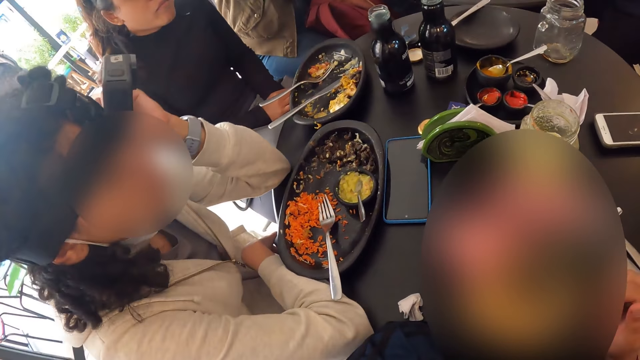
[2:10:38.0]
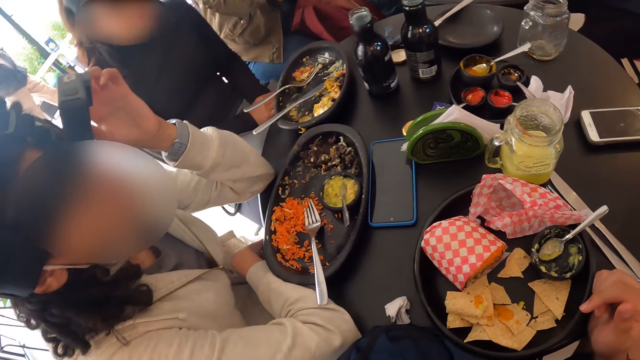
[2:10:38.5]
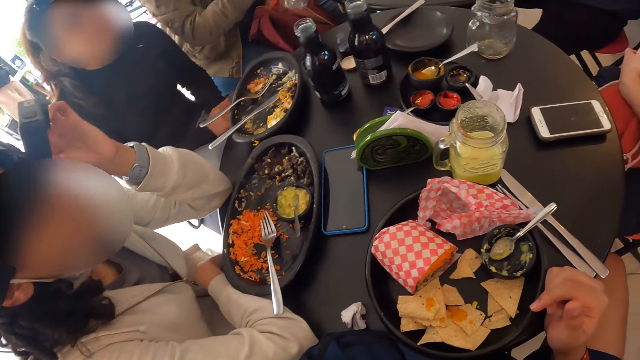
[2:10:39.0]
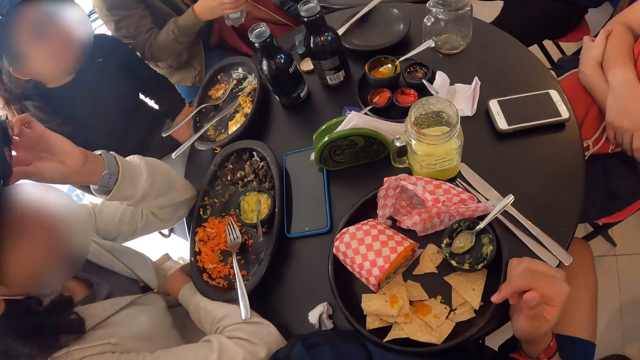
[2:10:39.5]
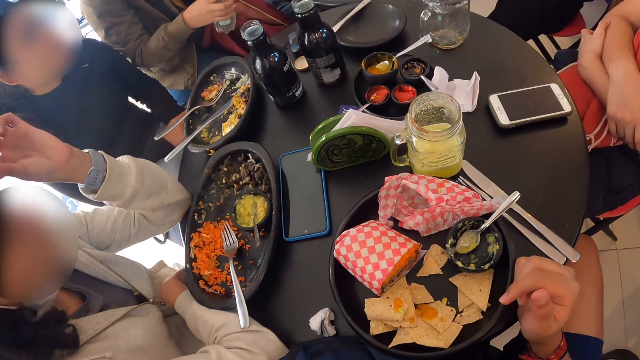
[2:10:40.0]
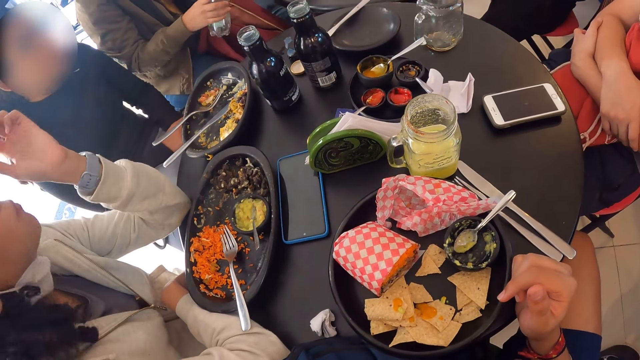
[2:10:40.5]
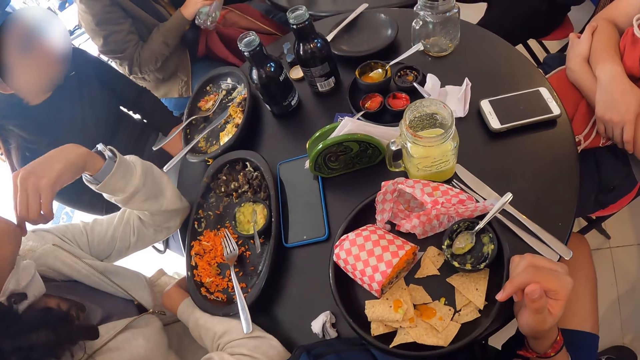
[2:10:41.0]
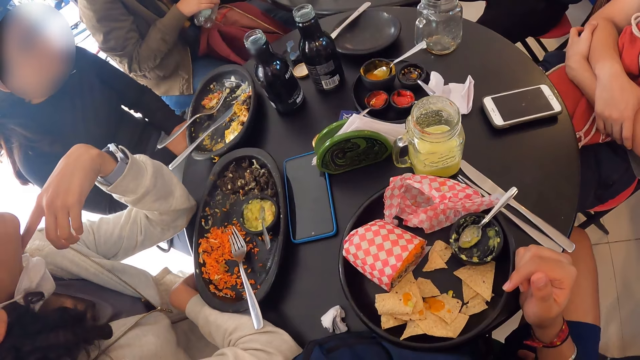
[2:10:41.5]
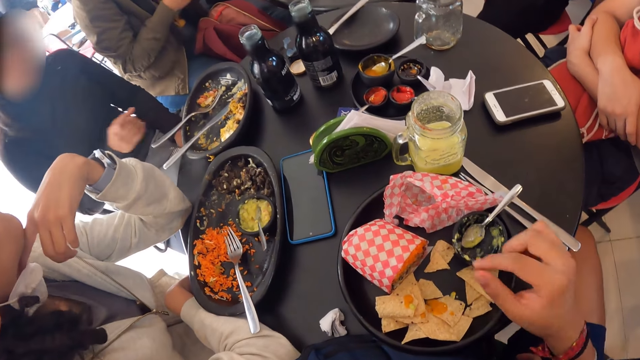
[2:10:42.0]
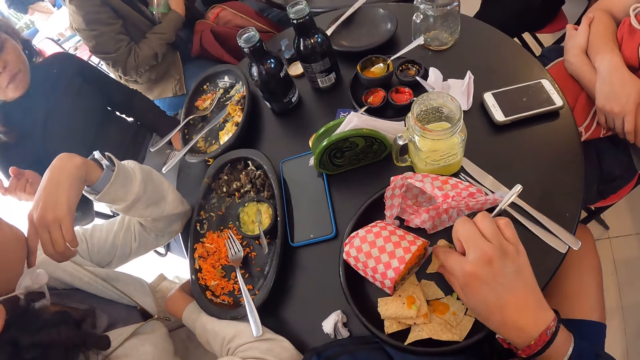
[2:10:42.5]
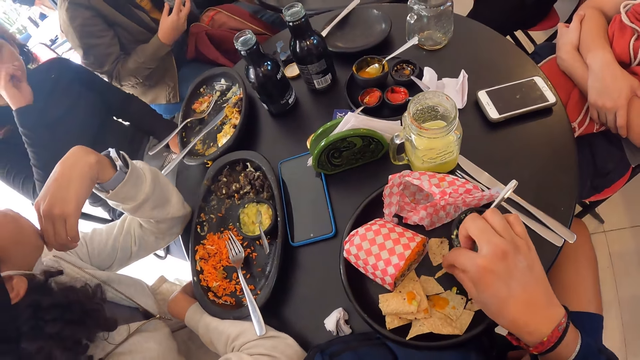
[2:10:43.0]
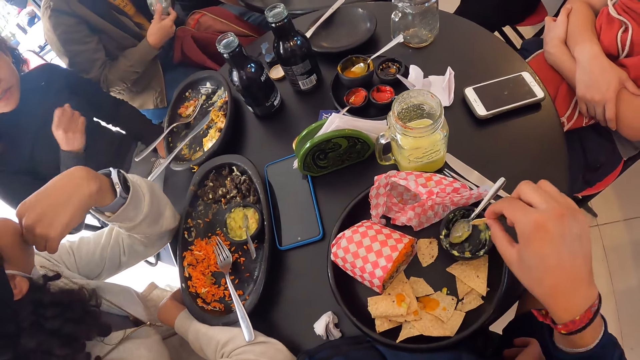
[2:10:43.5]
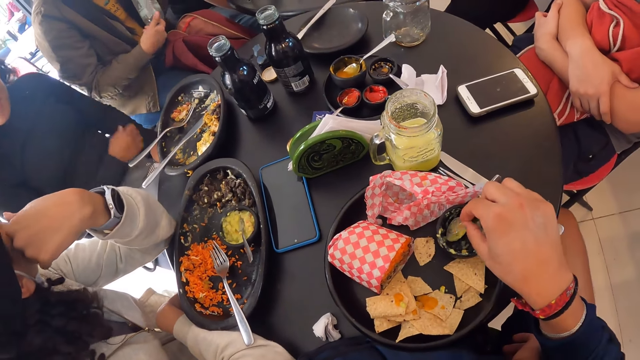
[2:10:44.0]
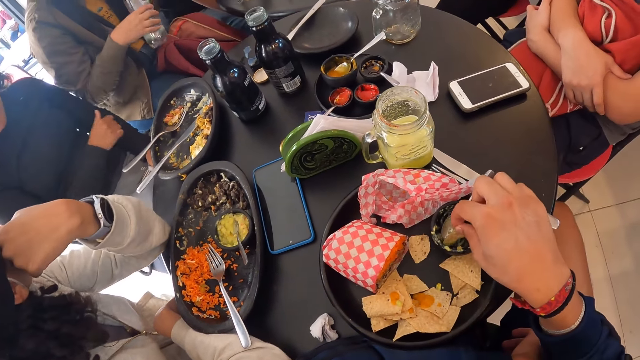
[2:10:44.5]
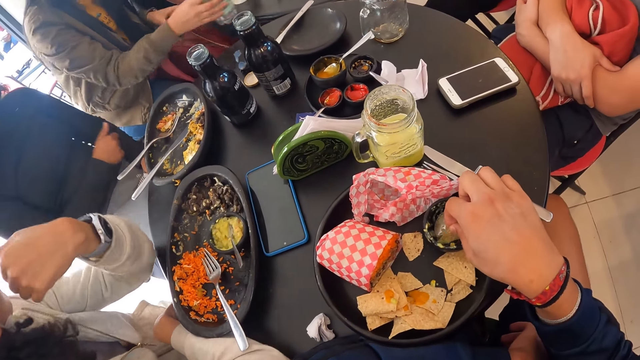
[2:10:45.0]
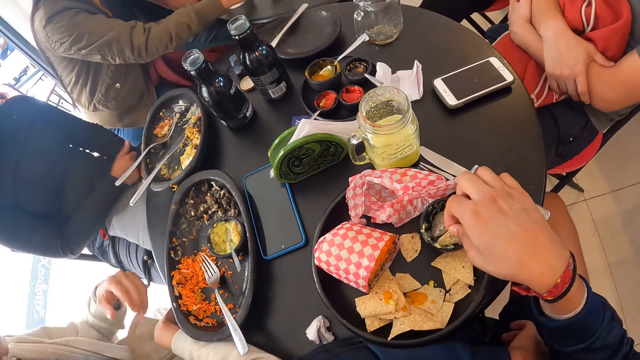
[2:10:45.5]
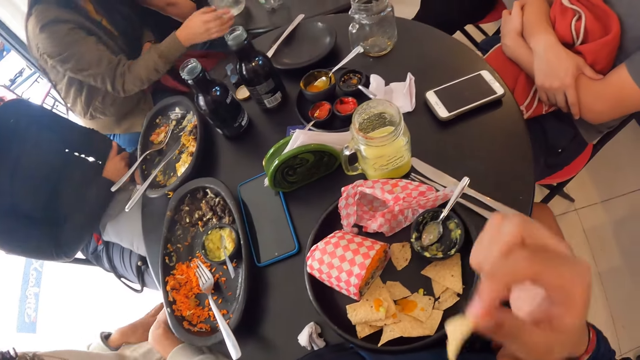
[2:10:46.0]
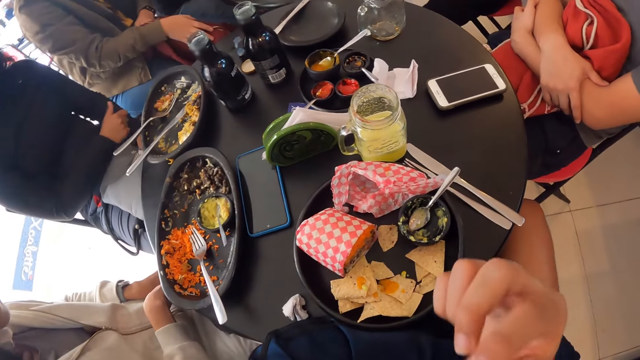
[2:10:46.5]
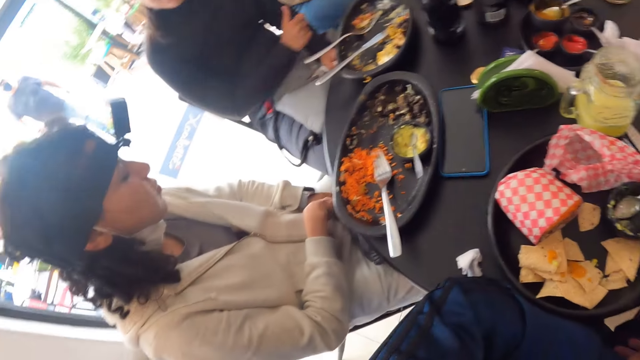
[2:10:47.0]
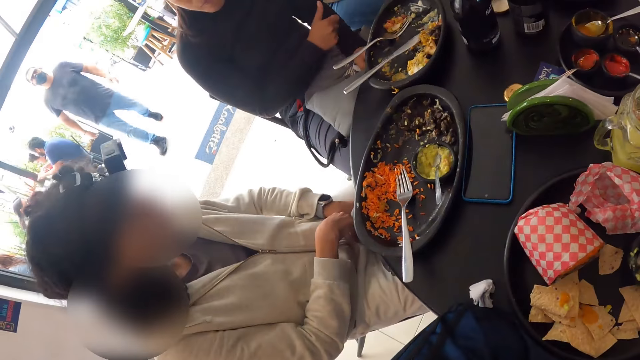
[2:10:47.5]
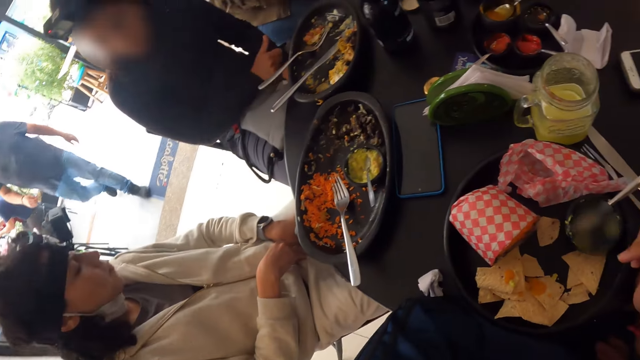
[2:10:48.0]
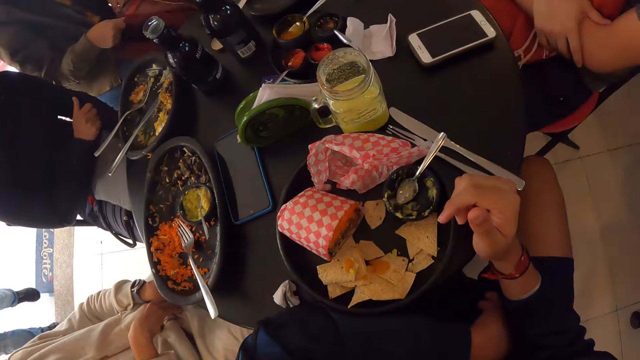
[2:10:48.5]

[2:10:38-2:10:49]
The camera wearer grabs a tortilla chip from the plate with her right hand. They dip the tortilla chip into the guacamole with her right hand. They put the chip in his mouth with his right hand. They eat the food. They place his right hand on the table.

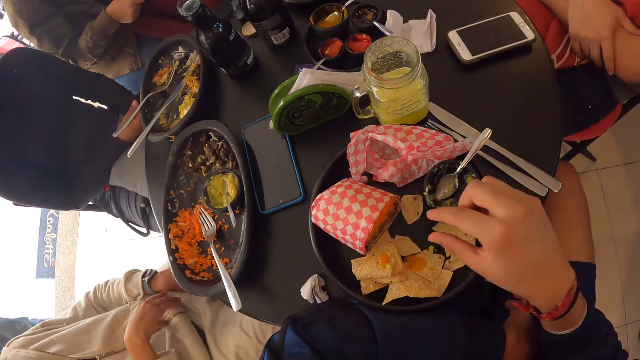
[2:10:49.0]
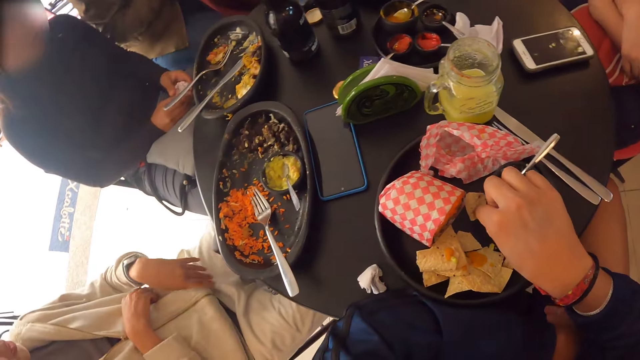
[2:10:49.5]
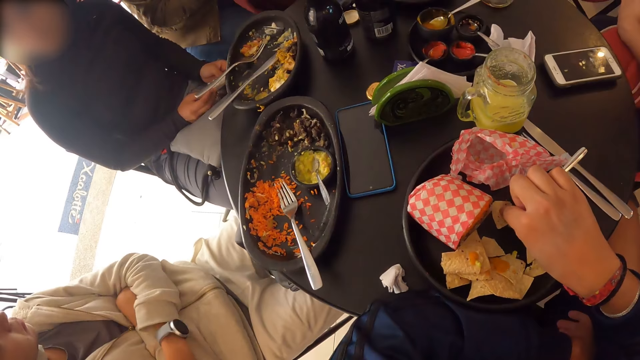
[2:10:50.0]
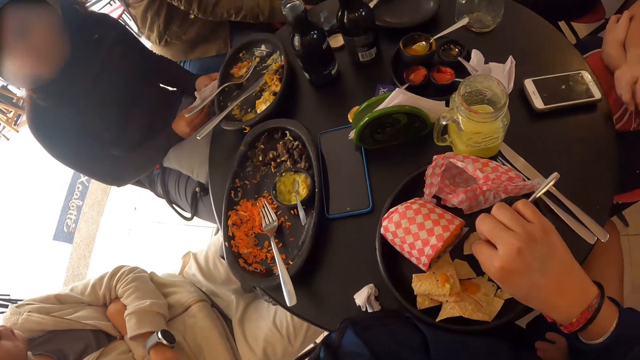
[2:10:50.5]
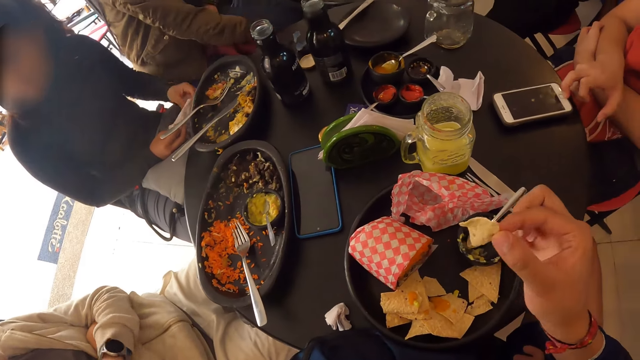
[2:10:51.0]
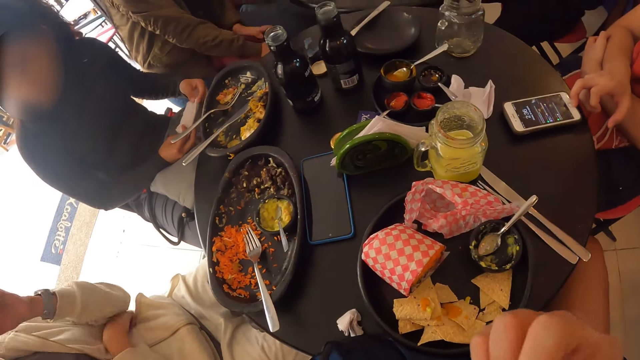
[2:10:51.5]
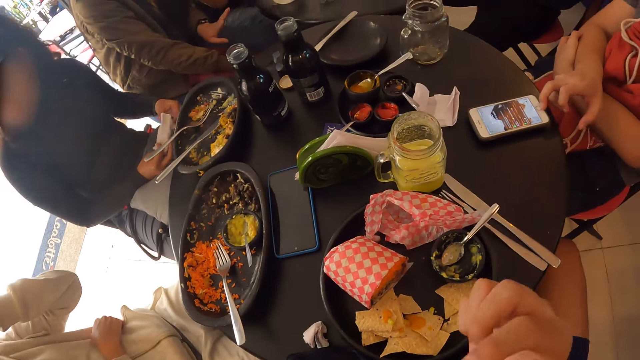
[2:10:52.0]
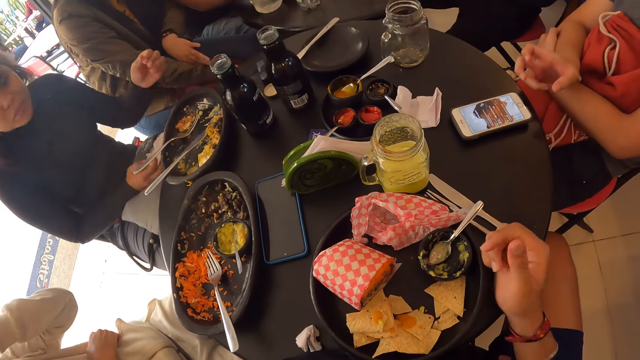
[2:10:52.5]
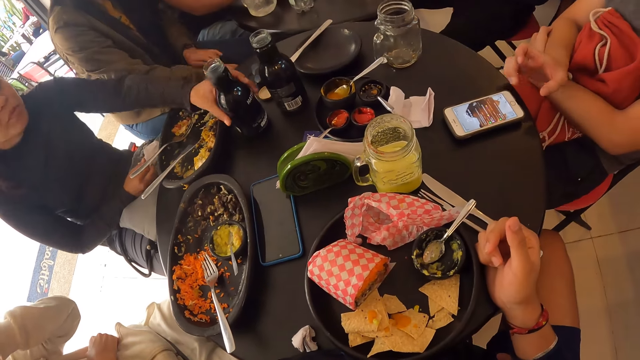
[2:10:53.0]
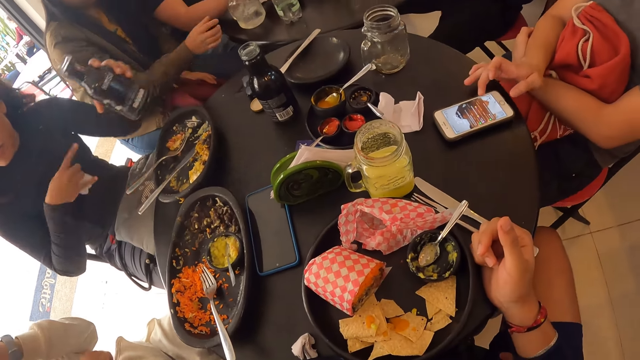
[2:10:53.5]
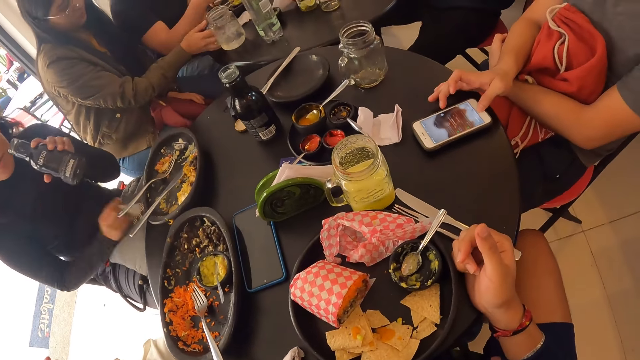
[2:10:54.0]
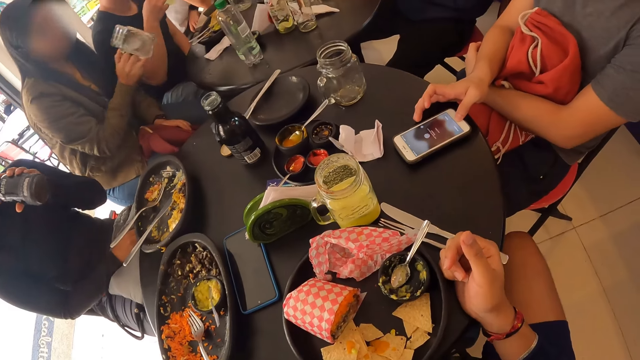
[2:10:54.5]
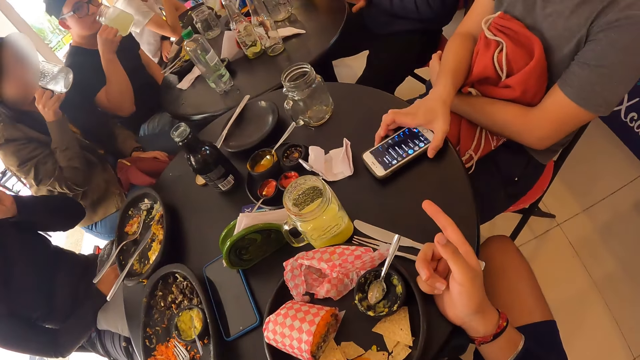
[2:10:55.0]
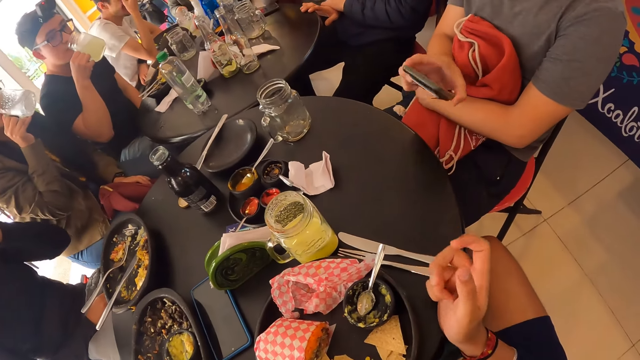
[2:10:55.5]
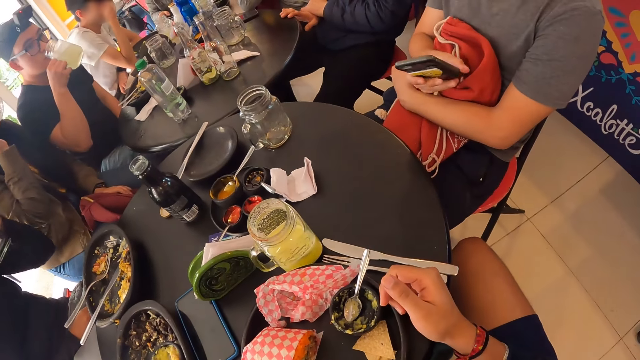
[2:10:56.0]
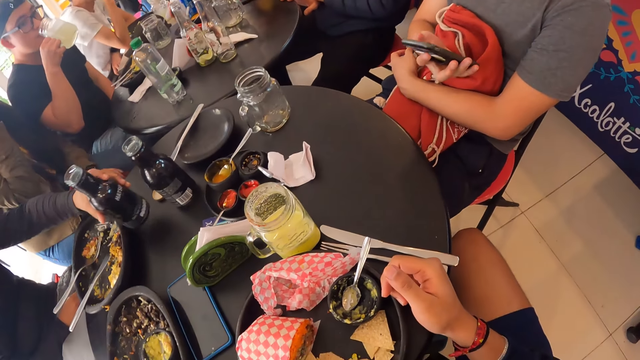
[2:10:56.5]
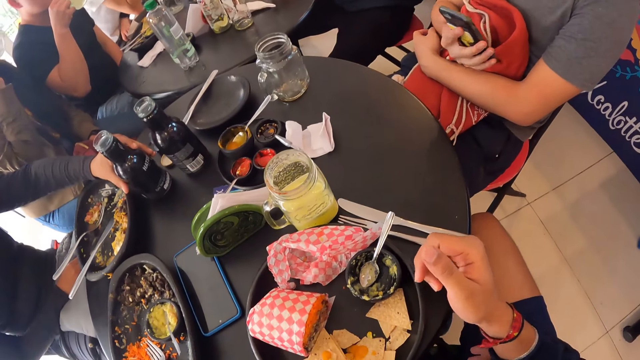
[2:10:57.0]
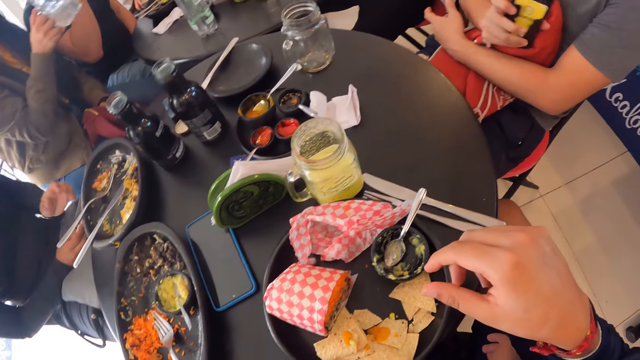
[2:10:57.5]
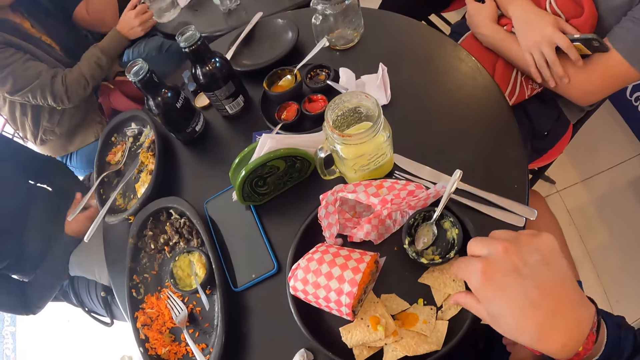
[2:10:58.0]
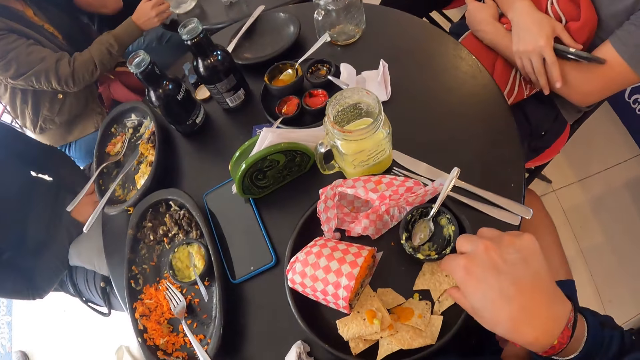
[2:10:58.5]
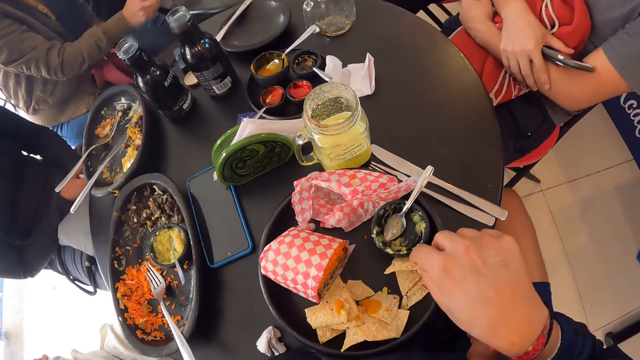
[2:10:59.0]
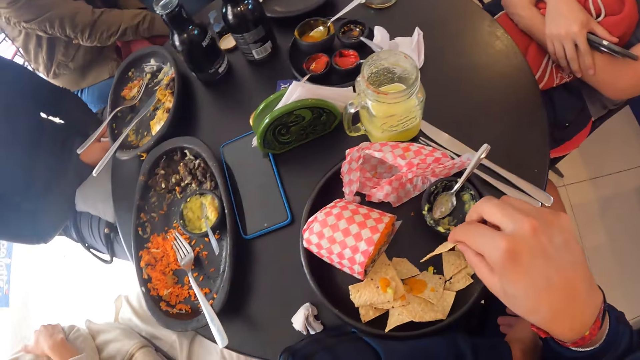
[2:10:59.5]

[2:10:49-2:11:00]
A woman holds a serviette in her hands. The camera wearer picks a chip from the plate with his right hand. A man operates a phone on the table with his right hand. The camera wearer puts the chip in his mouth with his right hand. He eats the food. He places his right hand on the table. The woman picks a bottle from the table with her left hand. Another woman picks the cup from the table with her right hand. The first woman drinks from the bottle in her left hand. The other woman drinks from the cup in her right hand. Another man drinks from a cup of juice in his right hand. The camera wearer points a finger. He picks a chip from the plate with his right hand.
